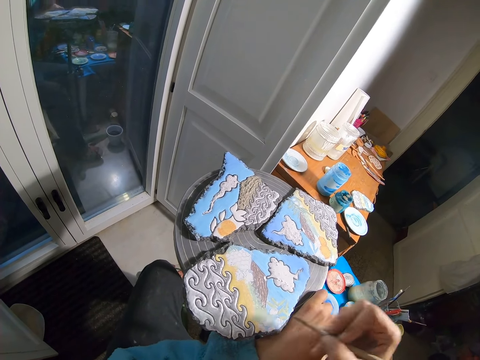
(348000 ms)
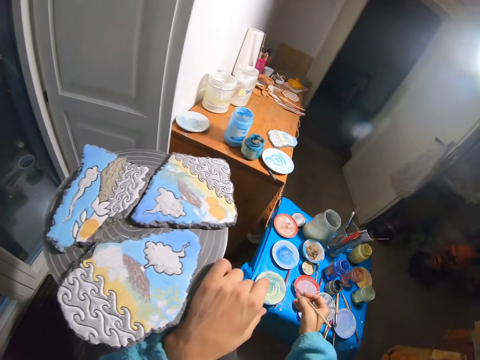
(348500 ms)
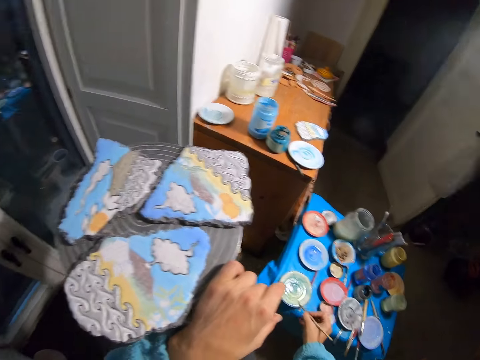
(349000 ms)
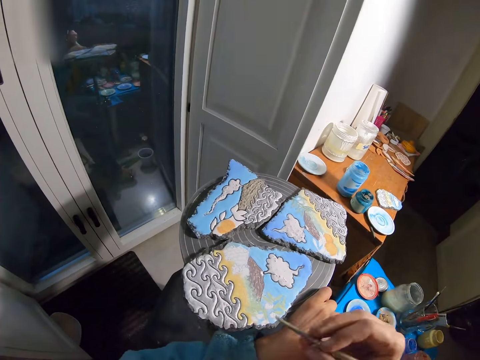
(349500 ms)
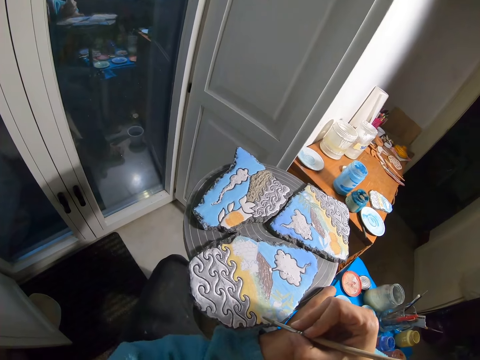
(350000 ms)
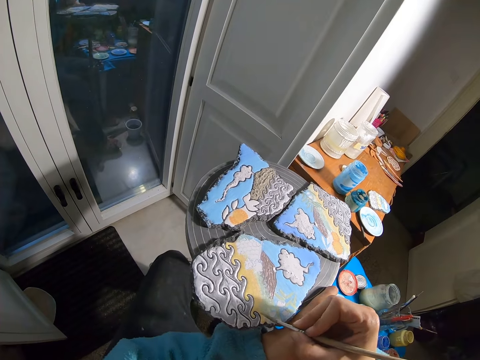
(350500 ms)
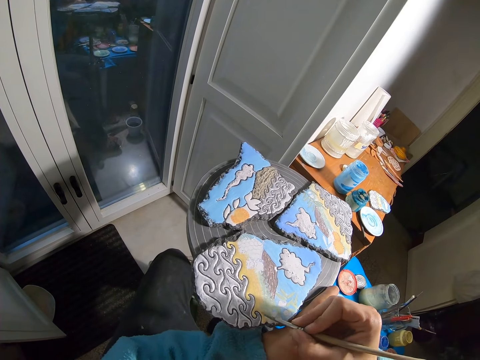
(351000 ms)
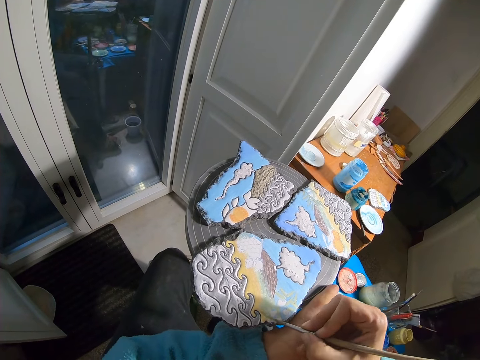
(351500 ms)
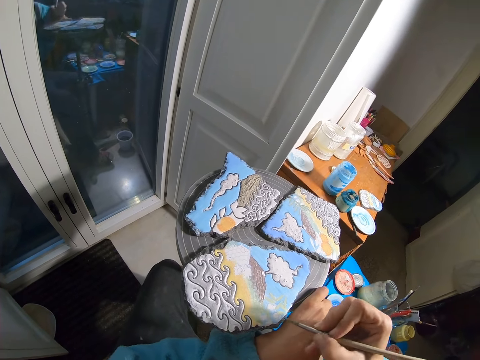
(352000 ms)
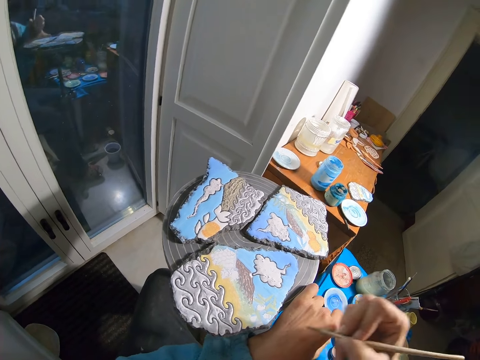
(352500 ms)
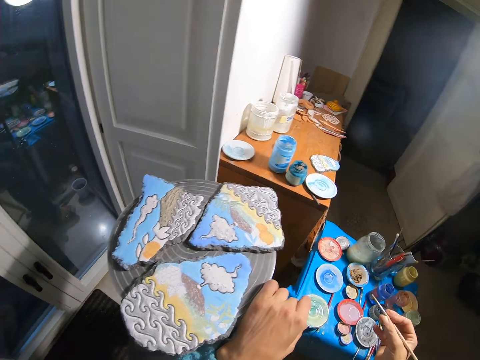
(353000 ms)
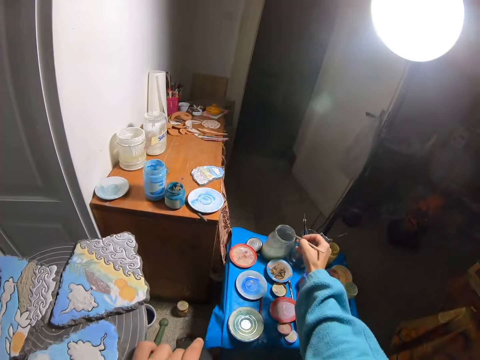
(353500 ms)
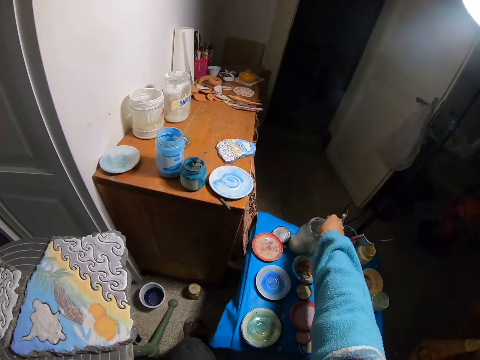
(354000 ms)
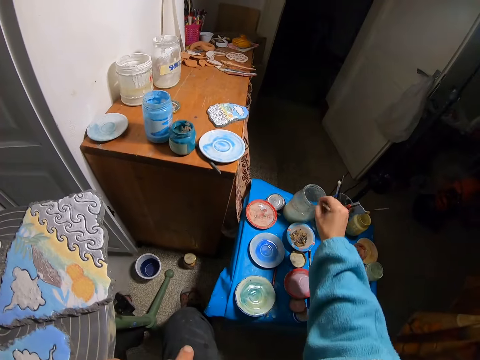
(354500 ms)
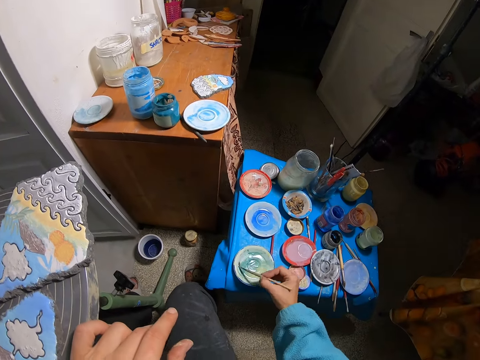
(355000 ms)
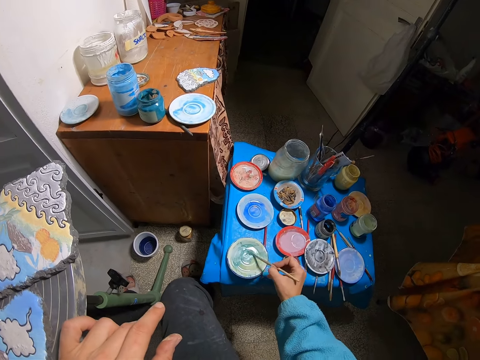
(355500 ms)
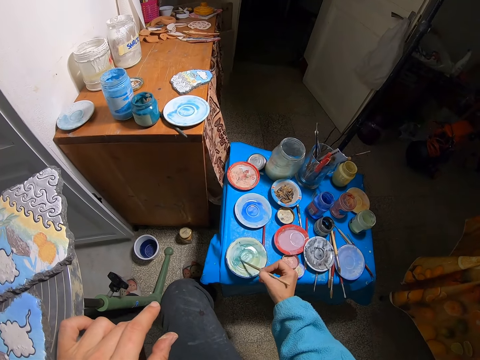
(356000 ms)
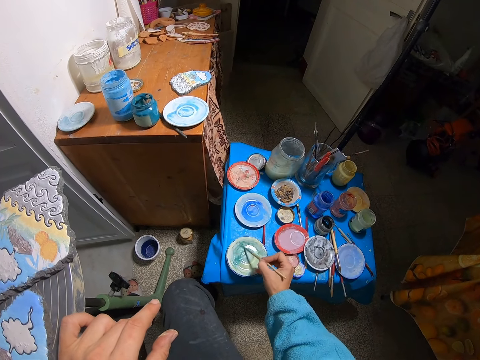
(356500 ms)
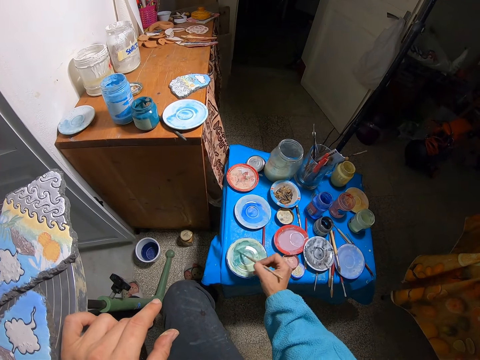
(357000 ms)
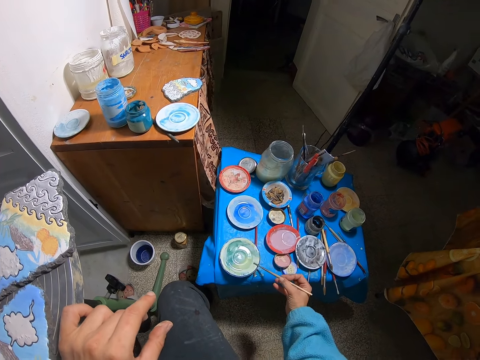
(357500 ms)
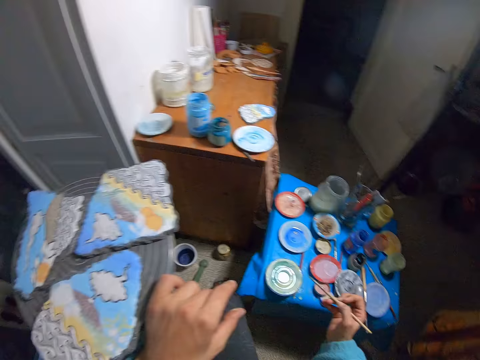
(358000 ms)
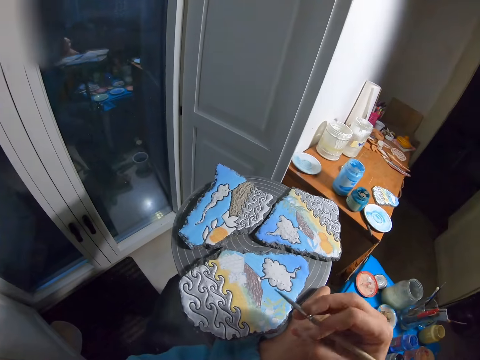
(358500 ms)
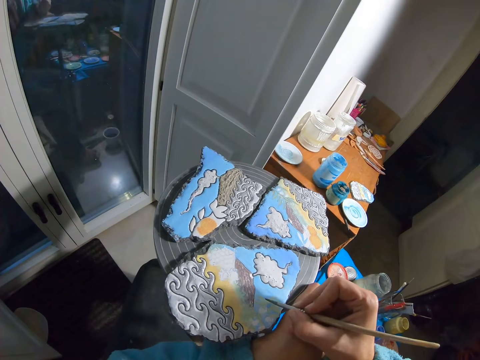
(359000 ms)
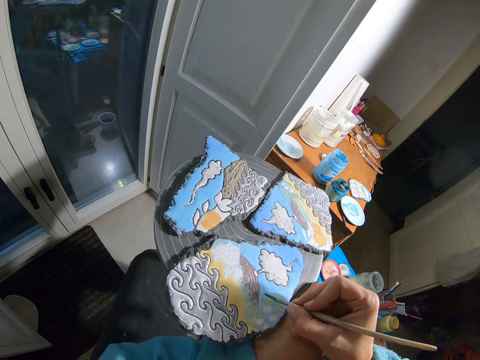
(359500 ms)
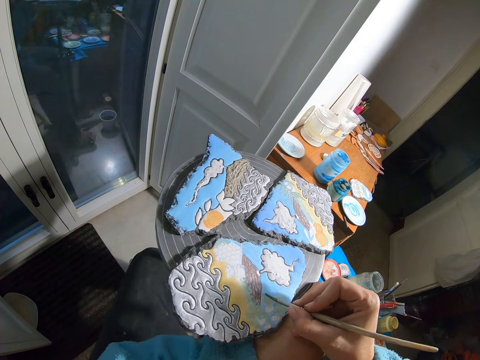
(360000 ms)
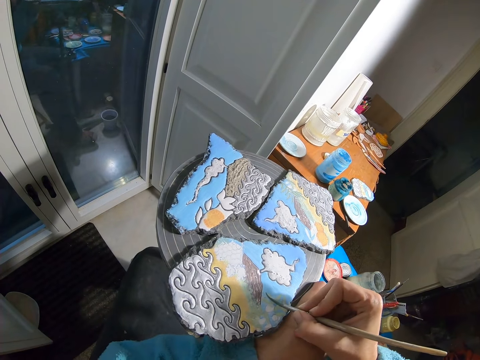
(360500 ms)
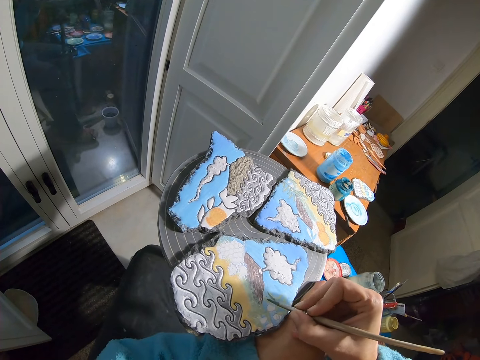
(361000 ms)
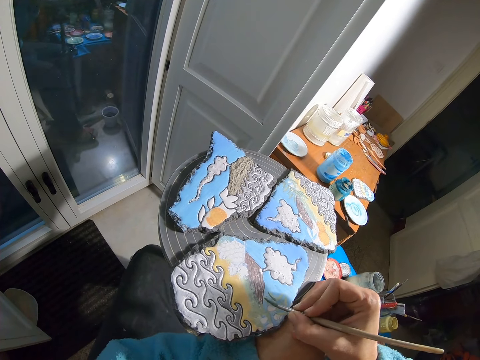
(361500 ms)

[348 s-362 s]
The camera wearer takes paint from the plate on the blue table with the brush in her right hand. She paints the rock on the spin table with the brush in her right hand. She rinses the brush in her right hand in the jar on the blue table. She takes paint from the plate on the blue table with the brush in her right hand. She paints the rock on the spin table with the brush in her right hand.

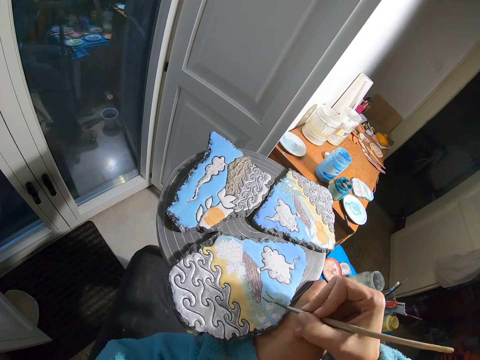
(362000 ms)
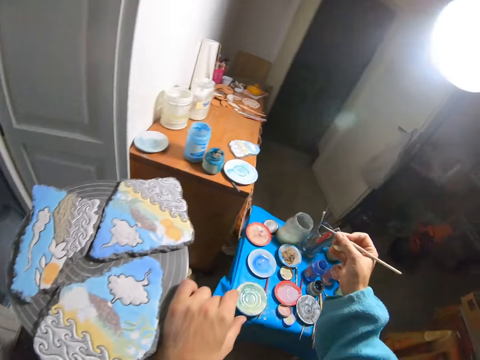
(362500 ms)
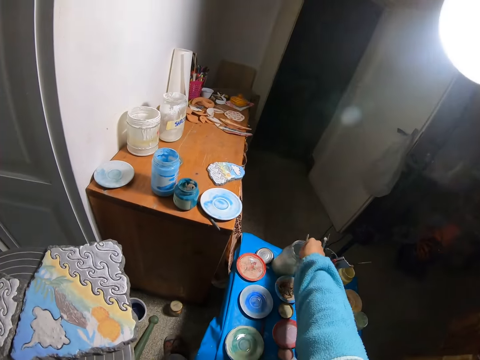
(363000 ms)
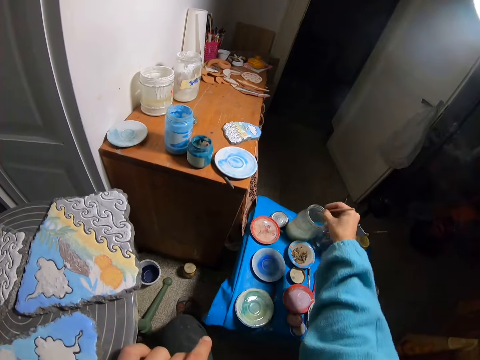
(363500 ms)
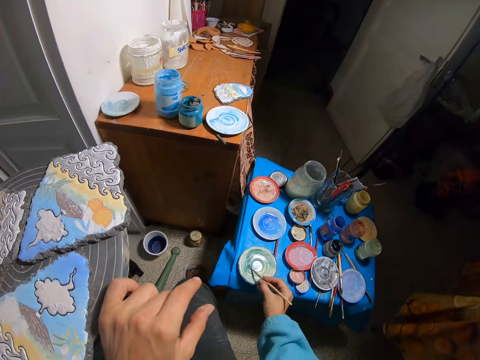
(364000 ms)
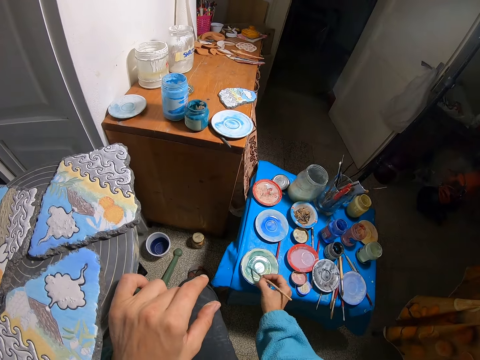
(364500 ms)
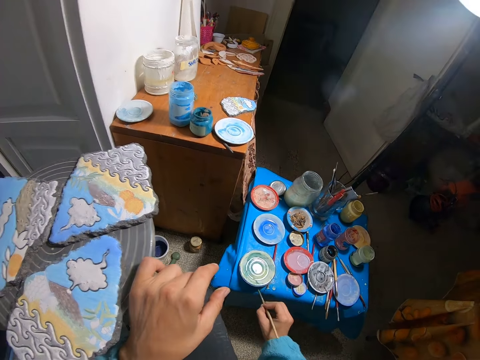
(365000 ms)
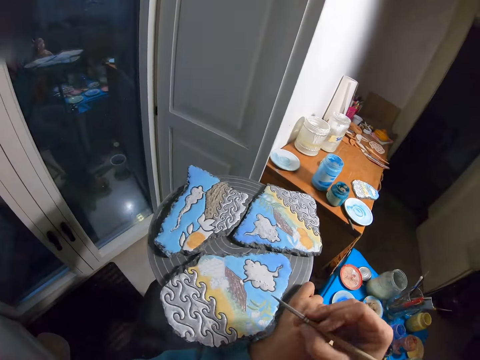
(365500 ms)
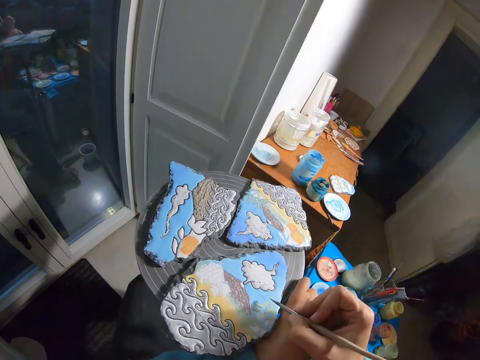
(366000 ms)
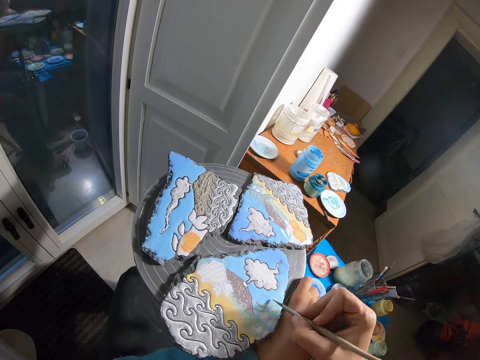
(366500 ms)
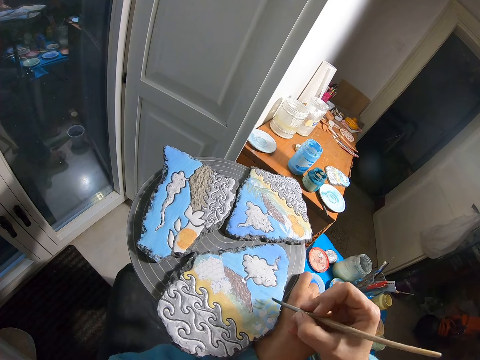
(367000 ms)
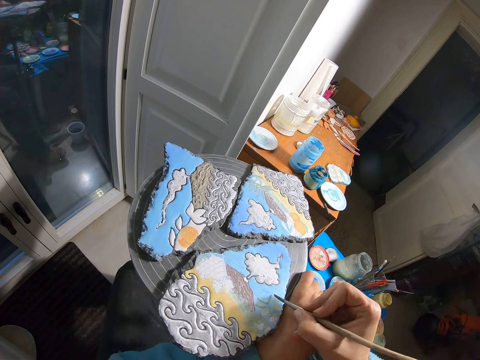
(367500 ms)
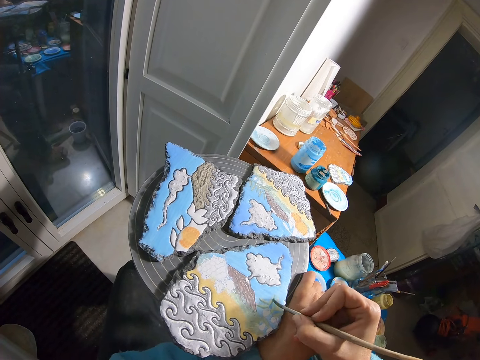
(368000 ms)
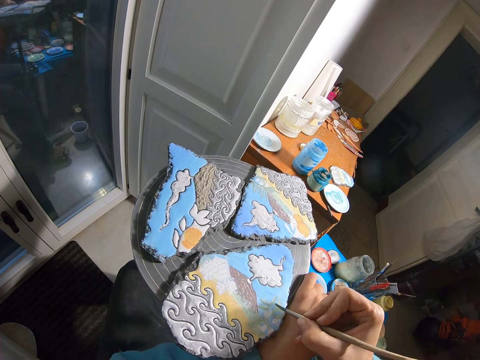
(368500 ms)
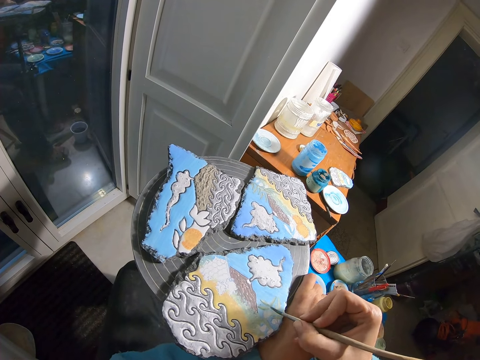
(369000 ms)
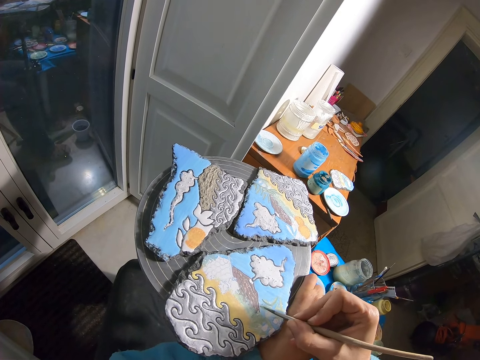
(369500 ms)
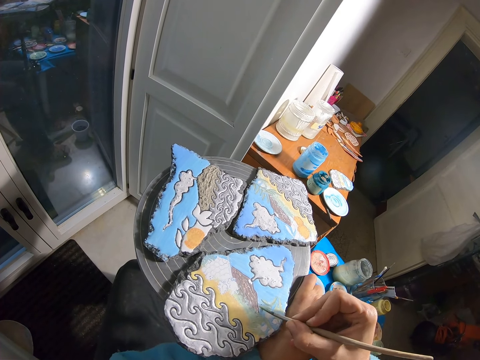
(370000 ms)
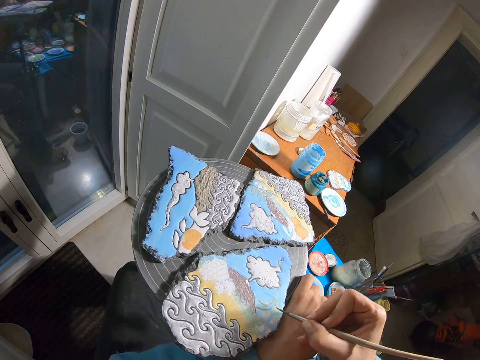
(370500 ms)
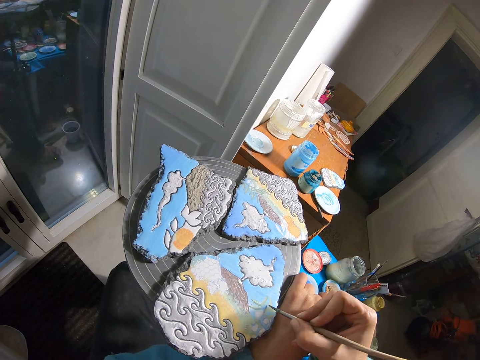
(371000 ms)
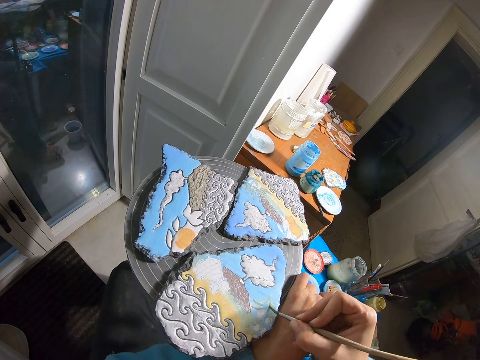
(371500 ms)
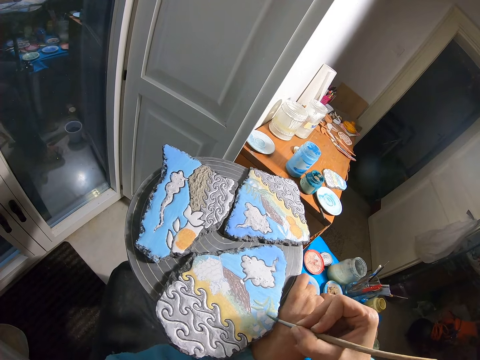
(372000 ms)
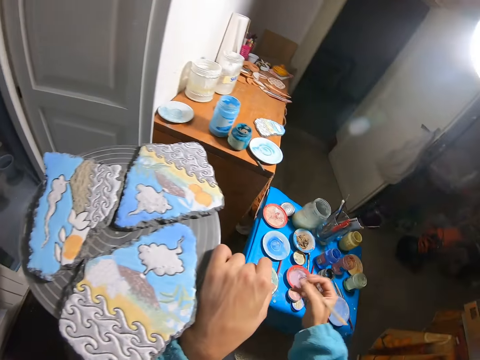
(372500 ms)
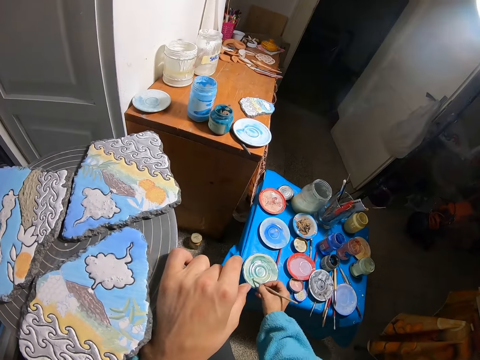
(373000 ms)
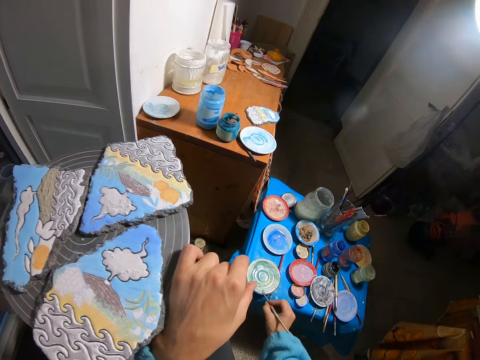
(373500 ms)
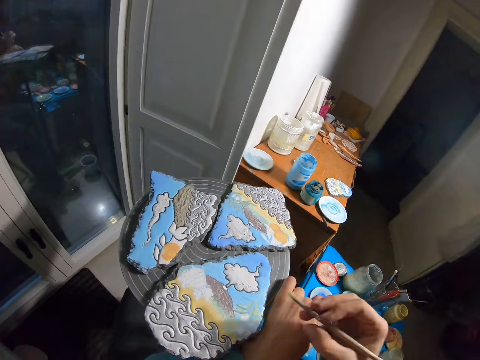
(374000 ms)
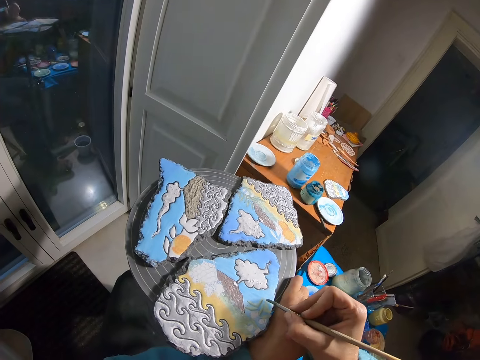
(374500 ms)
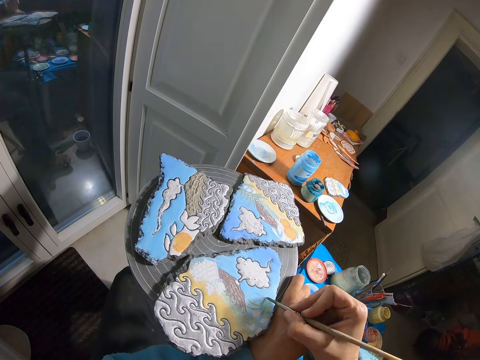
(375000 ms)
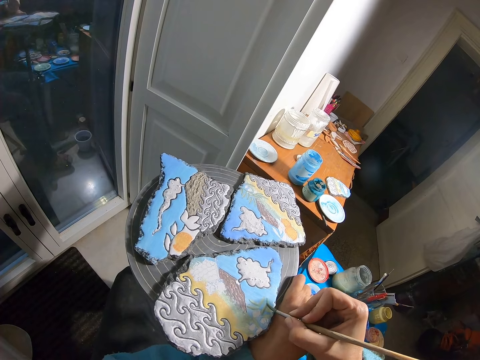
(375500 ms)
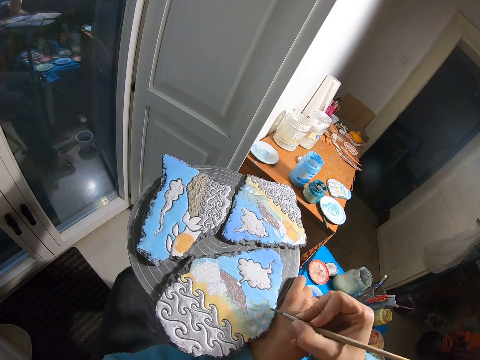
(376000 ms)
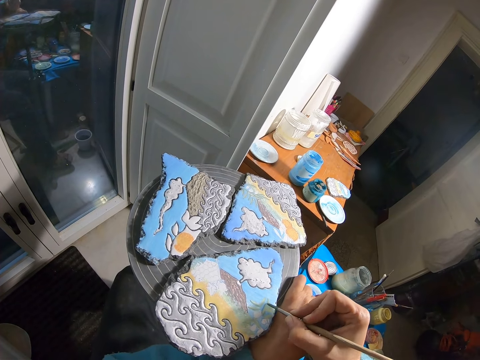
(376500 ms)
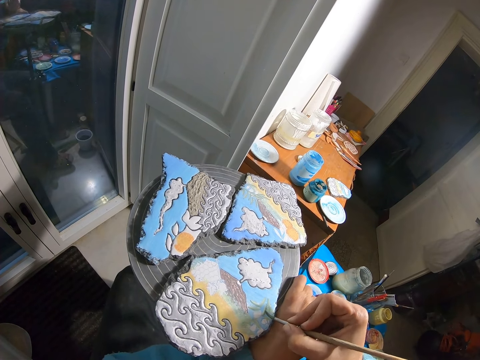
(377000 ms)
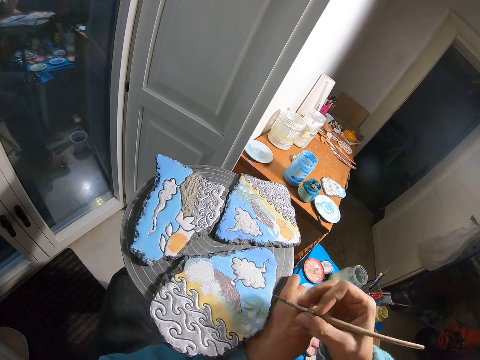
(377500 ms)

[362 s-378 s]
The camera wearer rinses the brush in her right hand in the jar on the blue table. She takes paint from the plate on the blue table with the brush in her right hand. She paints the rock on the spin table with the brush in her right hand. She takes paint from the plate on the blue table with the brush in her right hand. She paints the rock on the spin table with the brush in her right hand.
